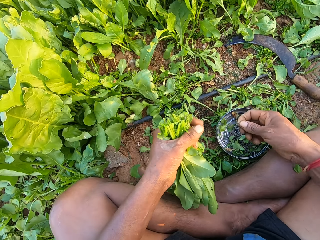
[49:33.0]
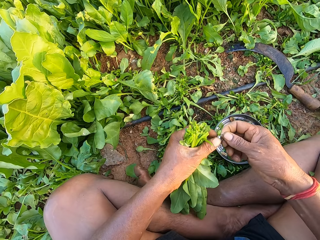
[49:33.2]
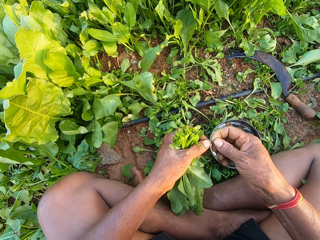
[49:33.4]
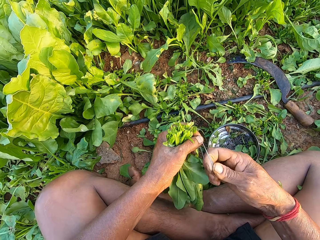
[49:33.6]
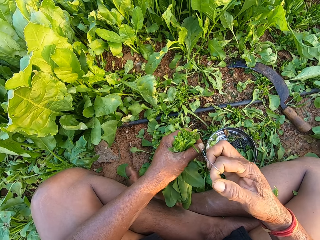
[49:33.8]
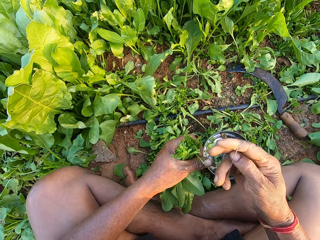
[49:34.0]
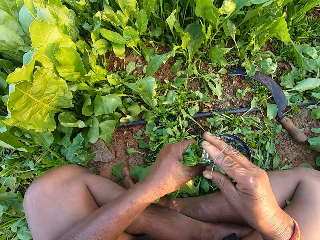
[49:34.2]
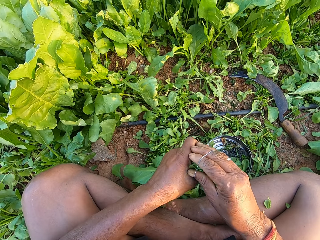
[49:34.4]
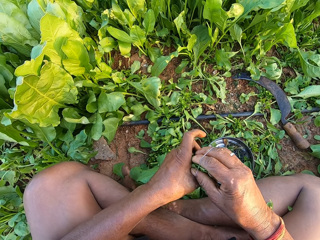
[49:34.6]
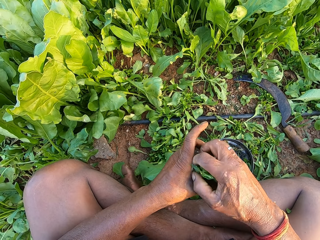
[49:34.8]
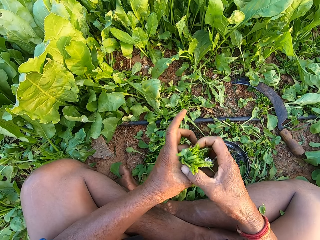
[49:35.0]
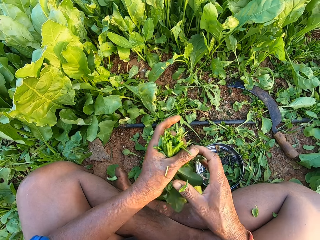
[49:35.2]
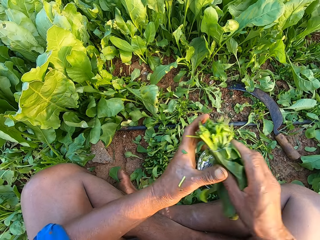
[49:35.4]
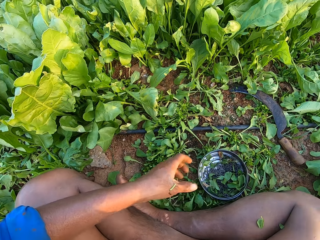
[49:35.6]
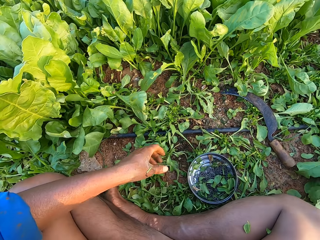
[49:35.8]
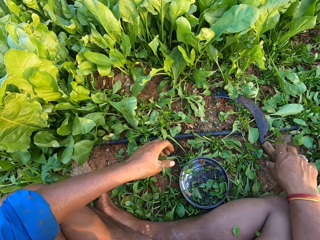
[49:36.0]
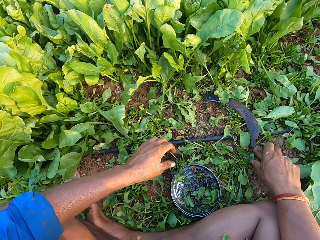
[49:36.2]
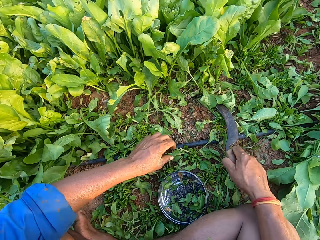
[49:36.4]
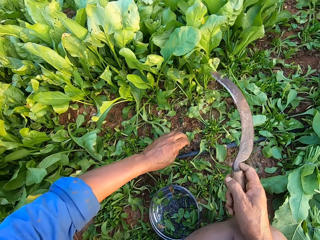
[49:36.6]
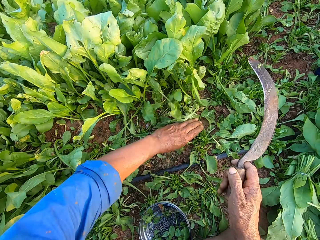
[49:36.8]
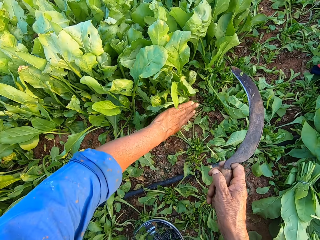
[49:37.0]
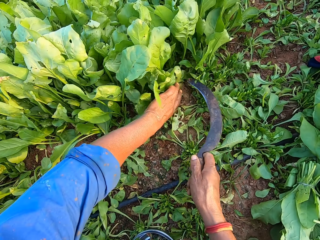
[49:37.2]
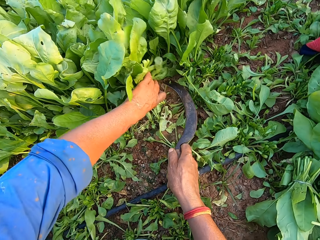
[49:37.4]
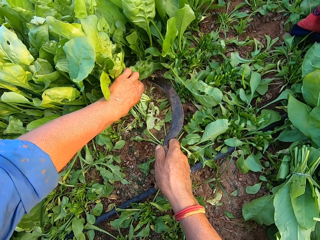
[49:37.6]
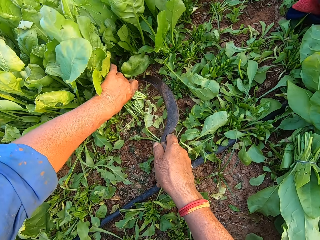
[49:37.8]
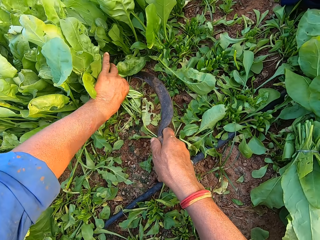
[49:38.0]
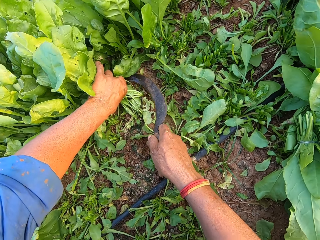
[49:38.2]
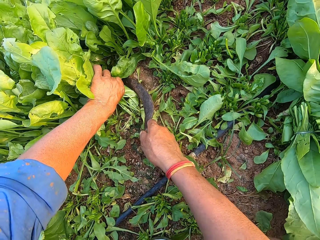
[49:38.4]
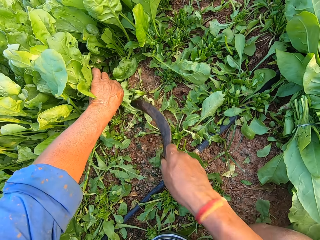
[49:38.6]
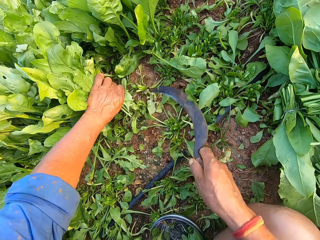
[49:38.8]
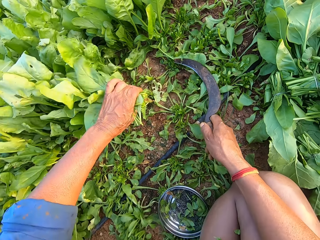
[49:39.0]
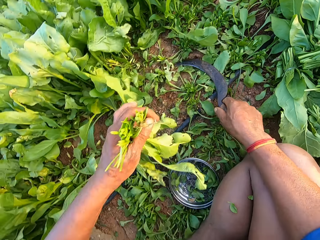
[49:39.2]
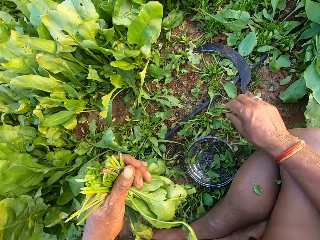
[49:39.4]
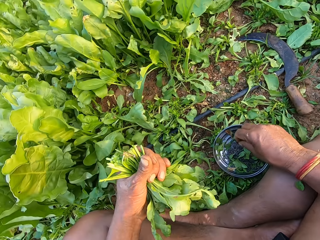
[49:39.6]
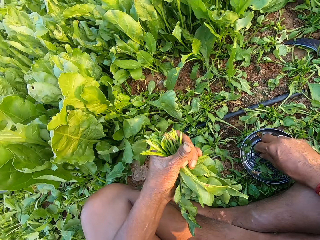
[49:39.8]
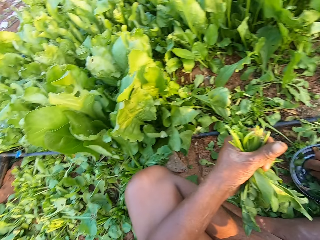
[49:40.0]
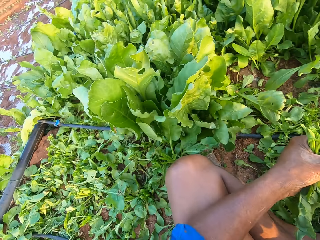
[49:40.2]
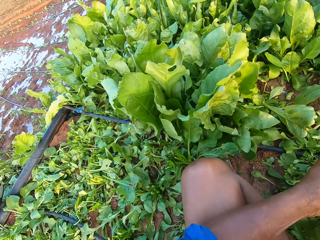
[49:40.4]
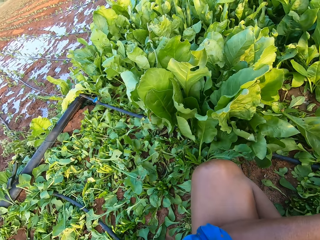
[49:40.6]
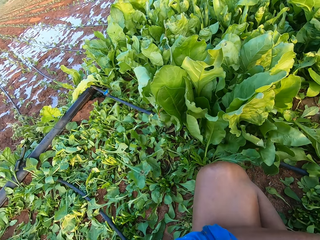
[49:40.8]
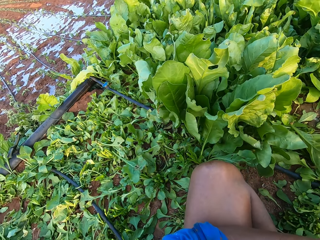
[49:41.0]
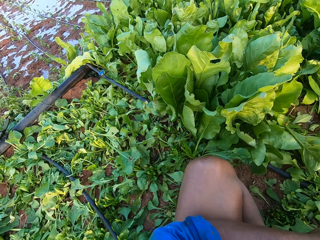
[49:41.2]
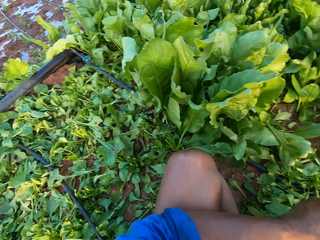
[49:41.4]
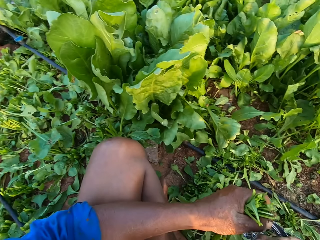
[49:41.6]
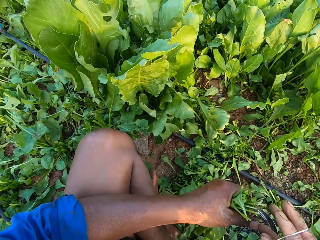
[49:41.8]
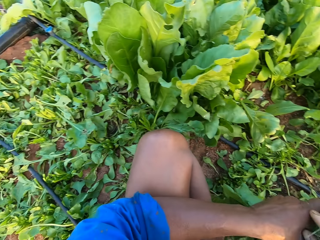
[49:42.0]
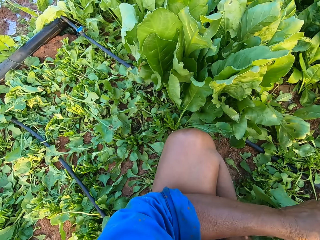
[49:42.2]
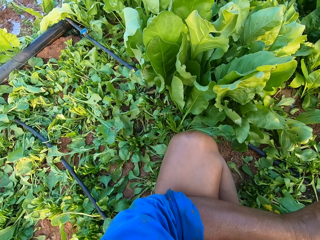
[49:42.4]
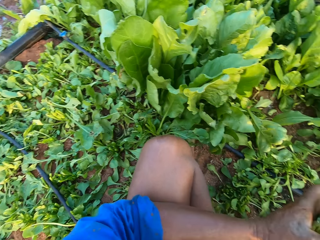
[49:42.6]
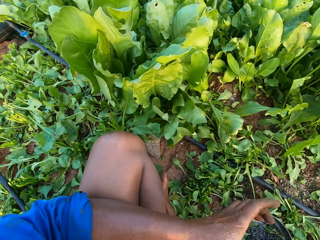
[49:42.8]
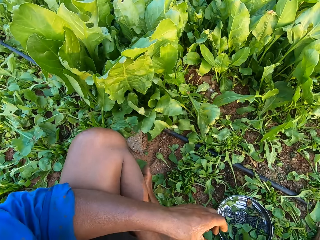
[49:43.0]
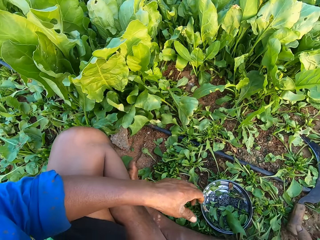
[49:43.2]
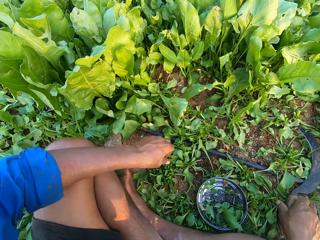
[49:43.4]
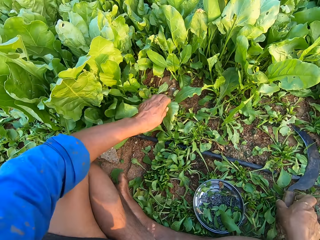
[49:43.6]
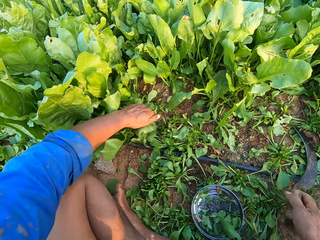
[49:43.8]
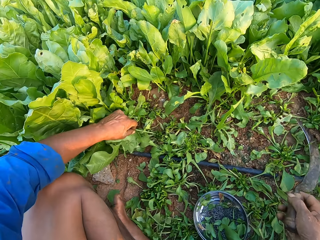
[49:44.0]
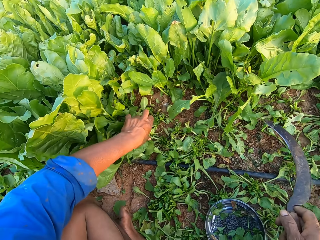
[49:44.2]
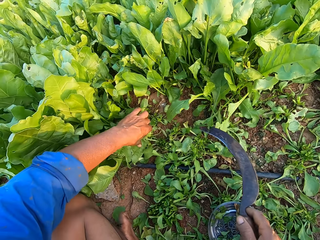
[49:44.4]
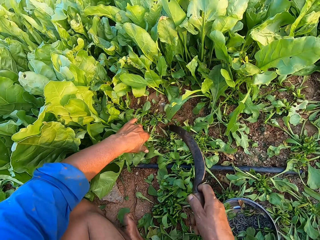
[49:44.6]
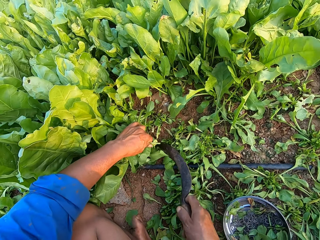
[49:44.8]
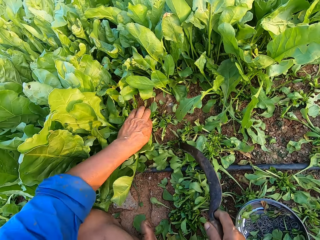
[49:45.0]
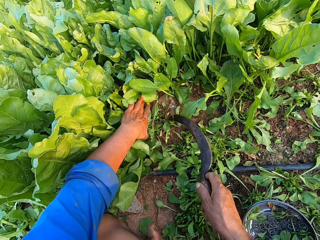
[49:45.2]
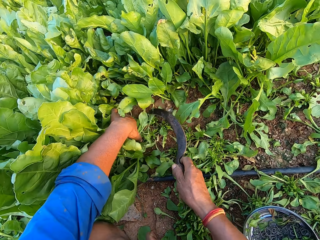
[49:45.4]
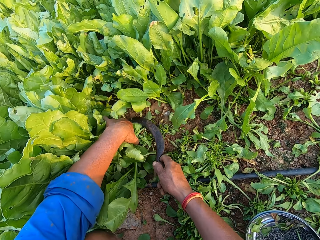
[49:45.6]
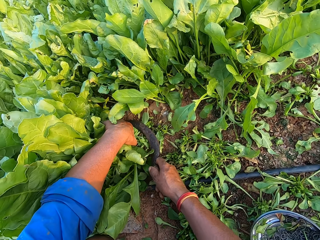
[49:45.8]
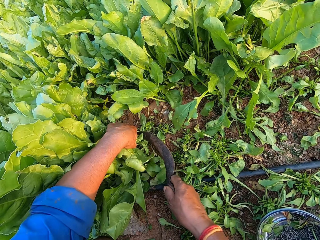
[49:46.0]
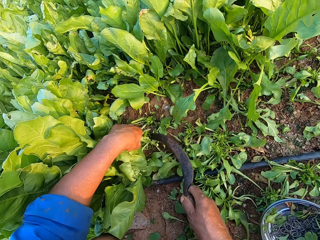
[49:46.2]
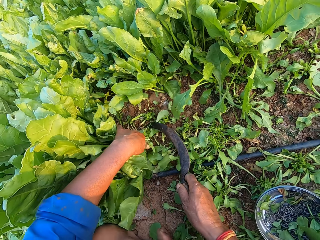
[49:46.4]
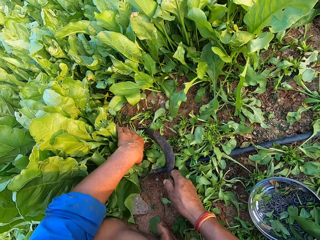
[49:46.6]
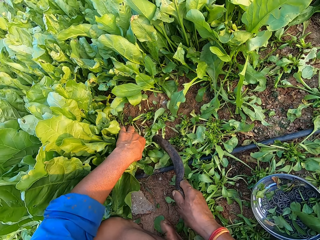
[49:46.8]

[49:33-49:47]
The camera wearer picks a rubber band from the bowl on the ground with his right hand. He touches kales. He wears the rubber band on his right hand with his left hand. He ties the vegetables in his left hand with the rubber band in his right hand. He passes the vegetables from his left hand to his right hand. He picks the sickle from the ground with his right hand. He holds some vegetables with his left hand. He cuts the vegetables in his left hand with the sickle in his right hand. He places the sickle on the ground with his right hand. He touches the kales. He looks around. He picks the sickle from the ground with his right hand.

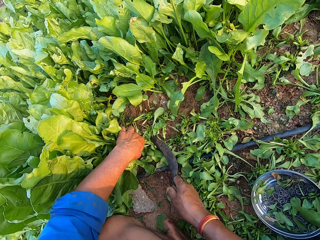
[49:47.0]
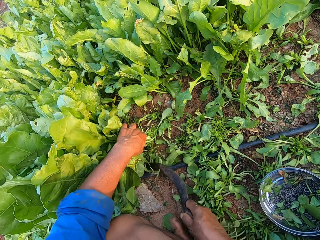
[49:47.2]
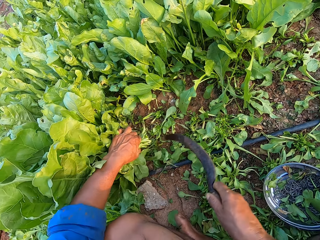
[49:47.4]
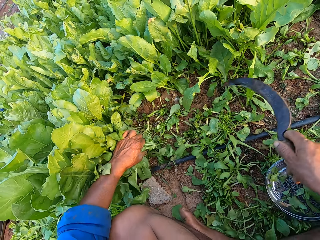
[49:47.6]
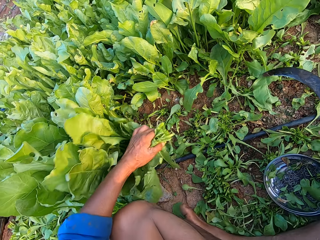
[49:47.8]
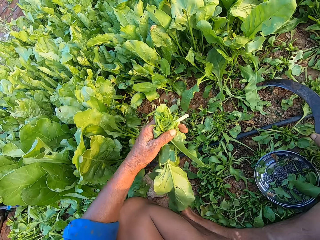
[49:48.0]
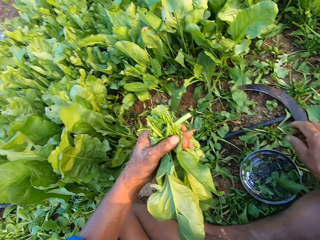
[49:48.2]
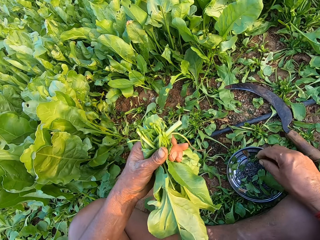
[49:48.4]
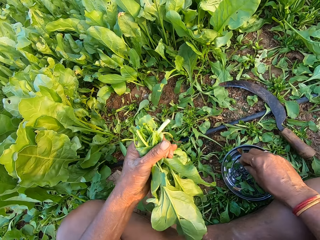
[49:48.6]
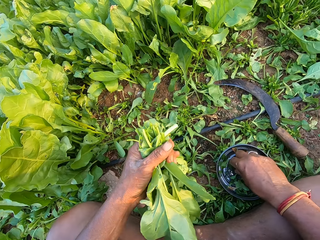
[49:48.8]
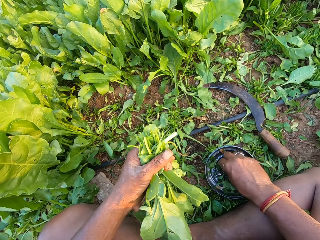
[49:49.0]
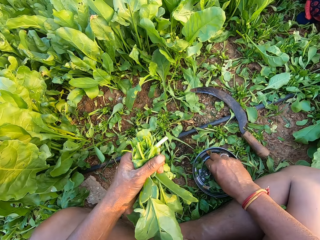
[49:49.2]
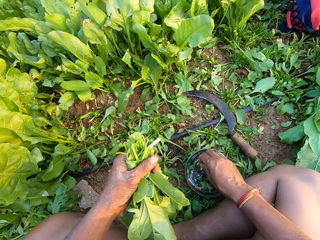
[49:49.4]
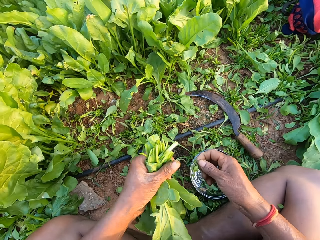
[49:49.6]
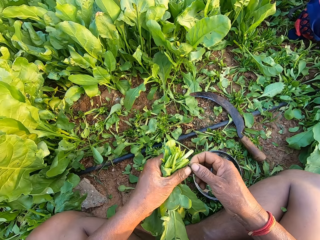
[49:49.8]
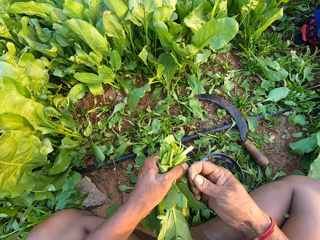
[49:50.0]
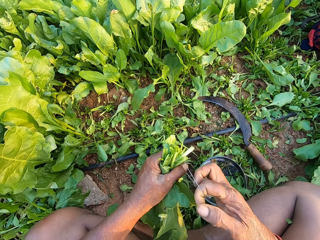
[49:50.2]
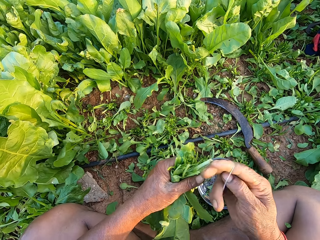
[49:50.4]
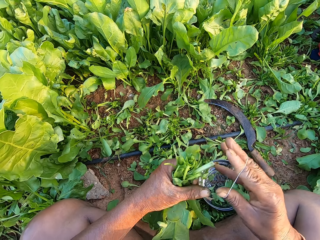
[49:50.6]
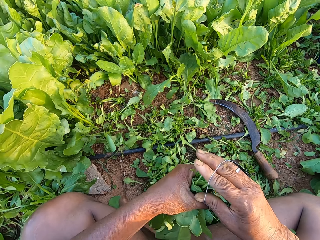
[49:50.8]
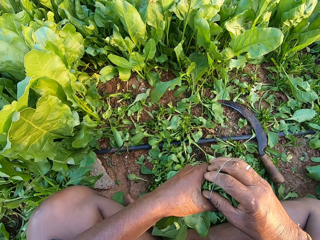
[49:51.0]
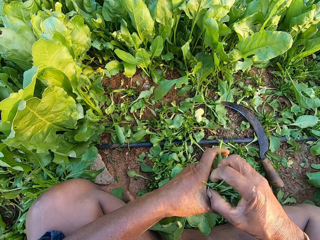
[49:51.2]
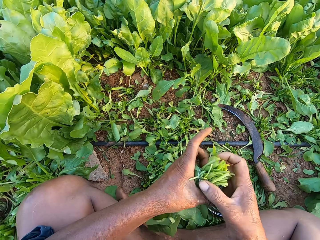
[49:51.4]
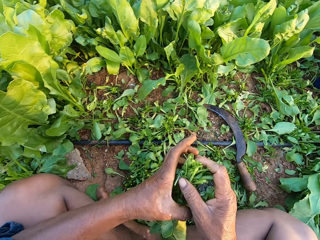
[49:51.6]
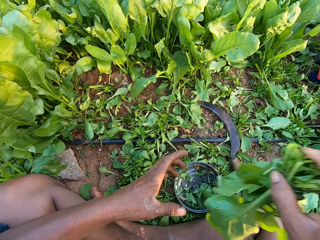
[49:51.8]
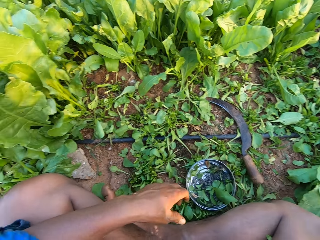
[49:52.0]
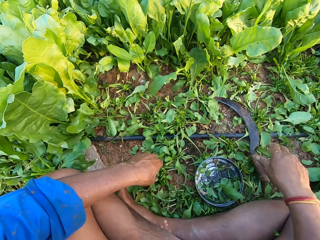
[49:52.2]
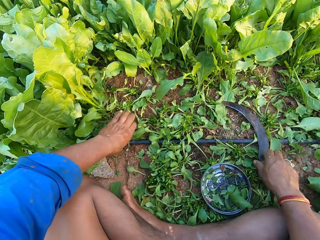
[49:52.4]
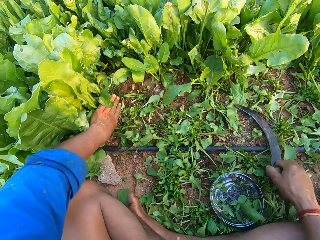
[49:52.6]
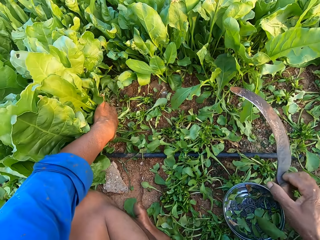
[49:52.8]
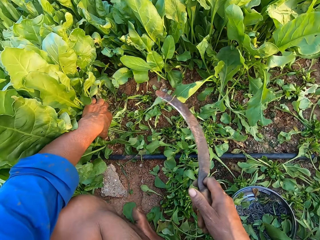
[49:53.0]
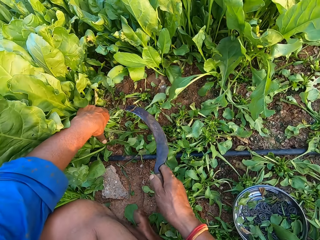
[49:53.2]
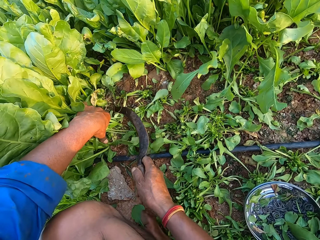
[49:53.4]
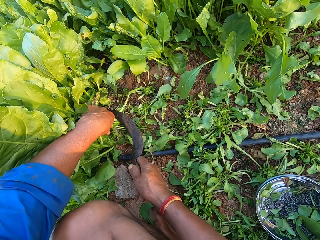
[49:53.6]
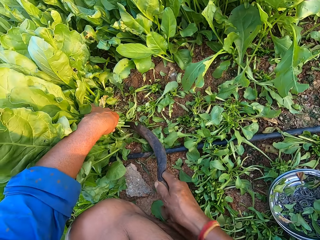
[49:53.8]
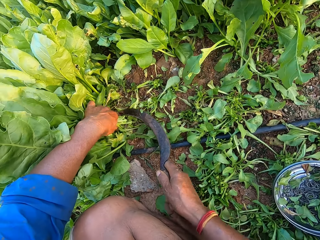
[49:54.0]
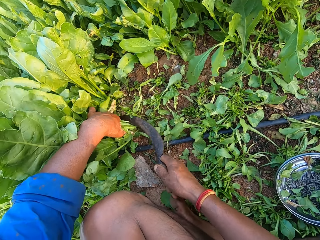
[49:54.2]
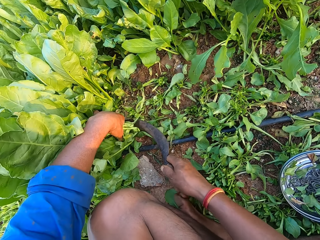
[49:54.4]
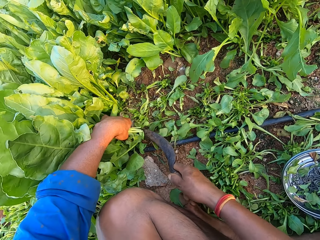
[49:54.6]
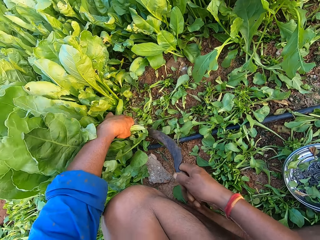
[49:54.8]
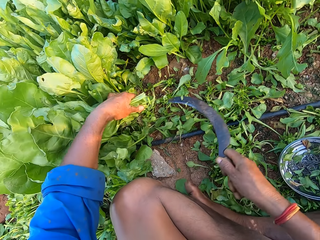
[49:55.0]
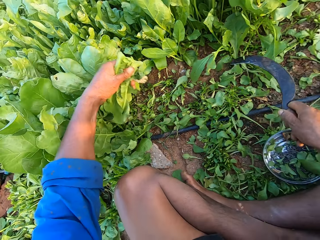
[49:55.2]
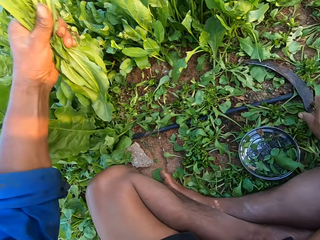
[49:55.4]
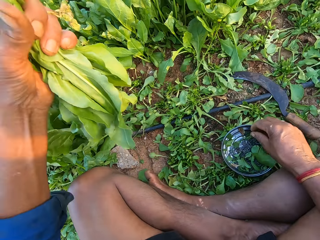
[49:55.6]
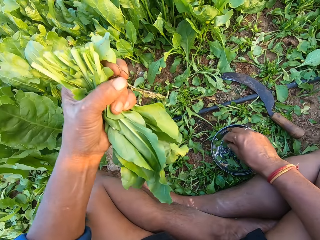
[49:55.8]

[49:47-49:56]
The camera wearer drops the sickle on the ground with his right hand. He picks a rubber from the bowl on the ground with his right hand. He holds the rubber with both hands. He binds the collard green vegetables in his left hand with the rubber in his right hand. He drops the collard green vegetable on the ground with his right hand. He picks the sickle from the ground with his right hand. He cuts some collard green vegetables in his left hand with the sickle in his right hand. He drops the sickle on the ground with his right hand.
